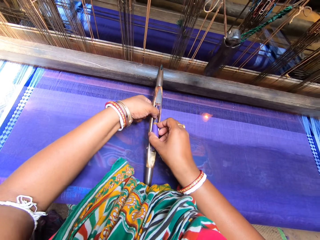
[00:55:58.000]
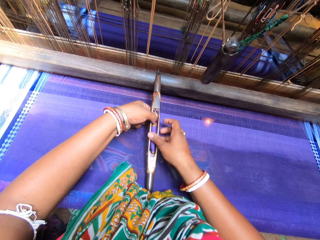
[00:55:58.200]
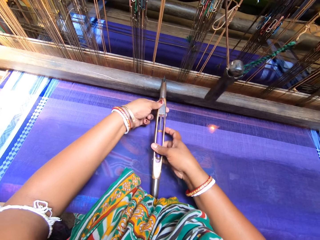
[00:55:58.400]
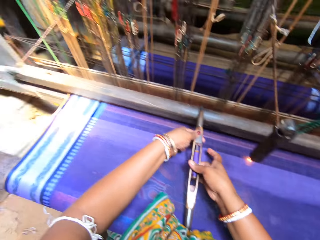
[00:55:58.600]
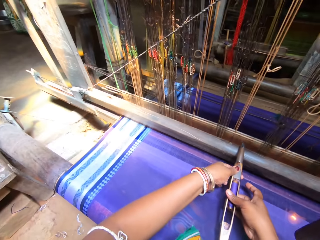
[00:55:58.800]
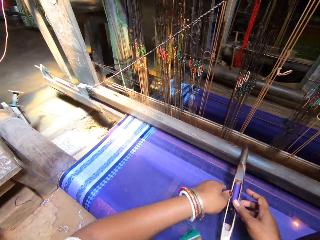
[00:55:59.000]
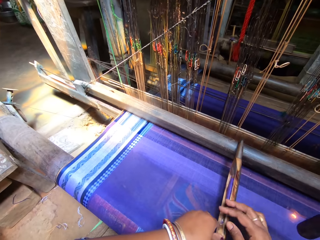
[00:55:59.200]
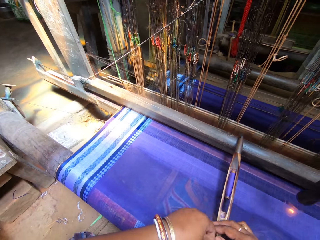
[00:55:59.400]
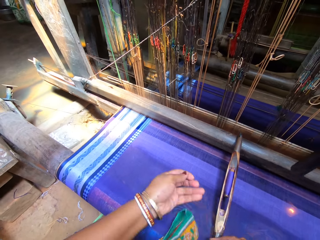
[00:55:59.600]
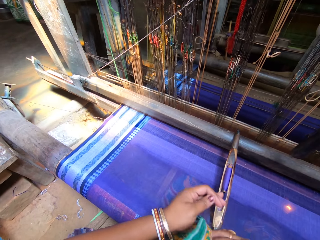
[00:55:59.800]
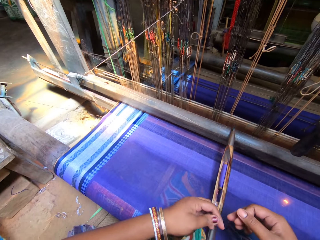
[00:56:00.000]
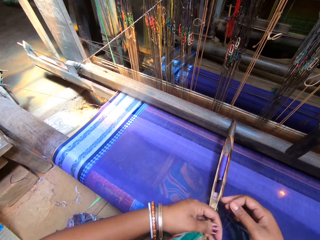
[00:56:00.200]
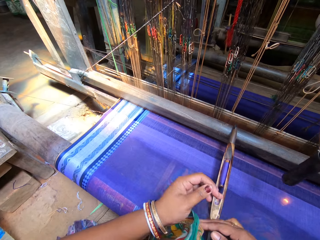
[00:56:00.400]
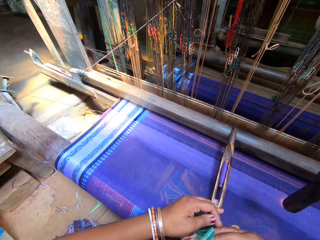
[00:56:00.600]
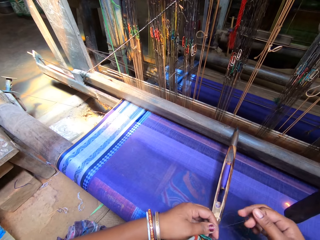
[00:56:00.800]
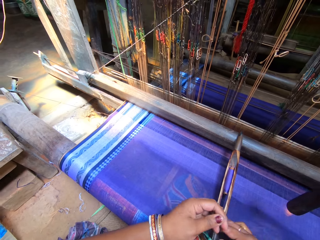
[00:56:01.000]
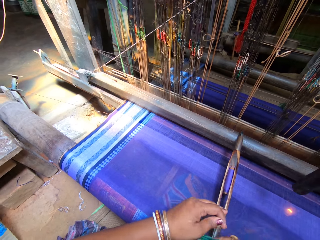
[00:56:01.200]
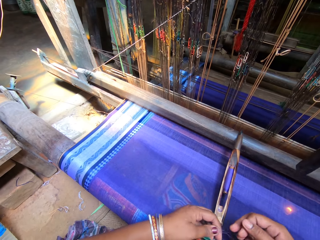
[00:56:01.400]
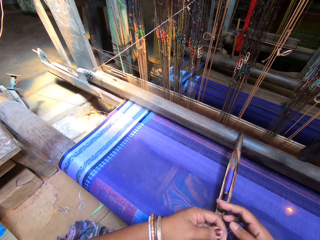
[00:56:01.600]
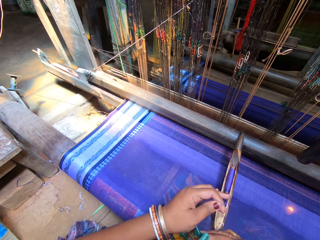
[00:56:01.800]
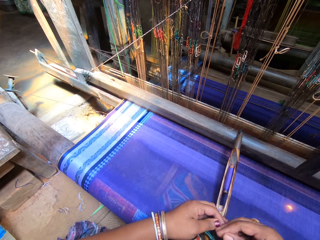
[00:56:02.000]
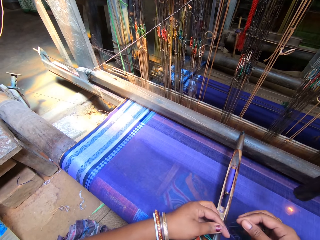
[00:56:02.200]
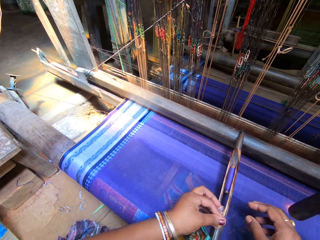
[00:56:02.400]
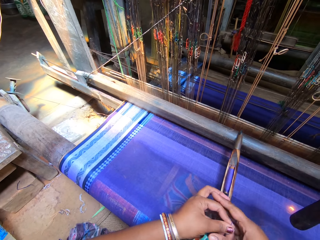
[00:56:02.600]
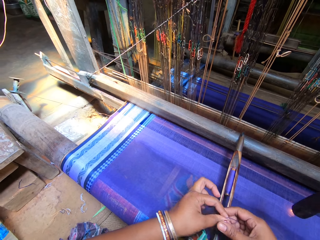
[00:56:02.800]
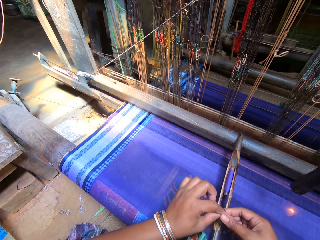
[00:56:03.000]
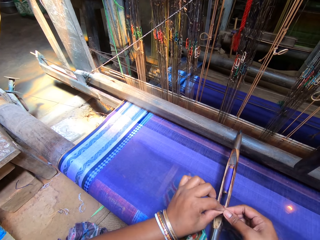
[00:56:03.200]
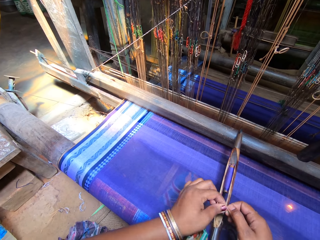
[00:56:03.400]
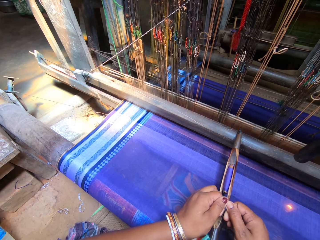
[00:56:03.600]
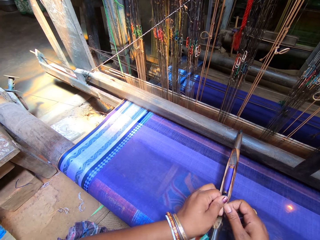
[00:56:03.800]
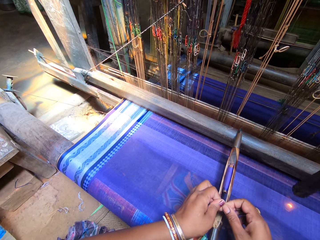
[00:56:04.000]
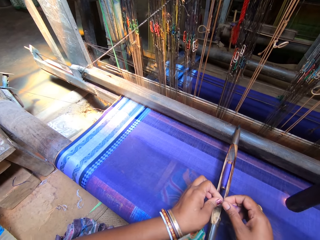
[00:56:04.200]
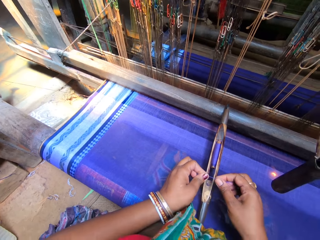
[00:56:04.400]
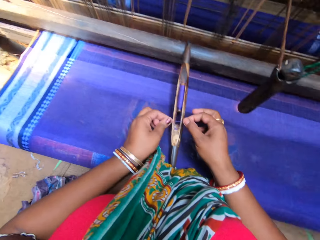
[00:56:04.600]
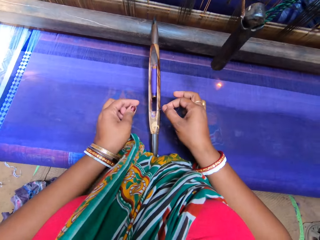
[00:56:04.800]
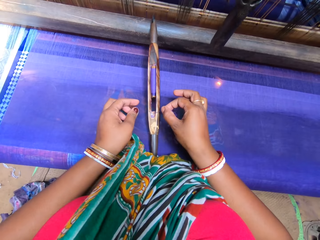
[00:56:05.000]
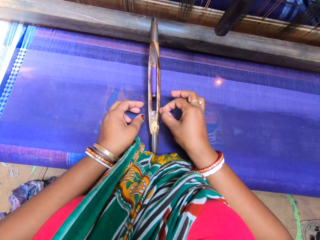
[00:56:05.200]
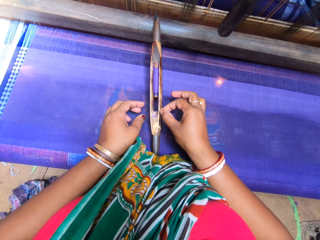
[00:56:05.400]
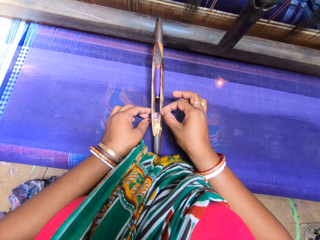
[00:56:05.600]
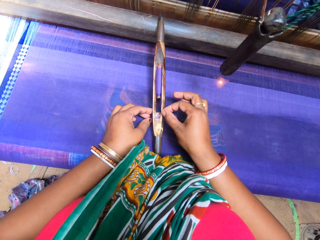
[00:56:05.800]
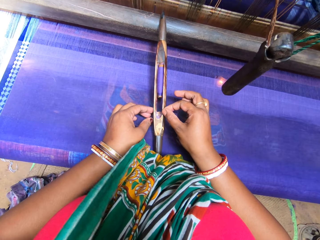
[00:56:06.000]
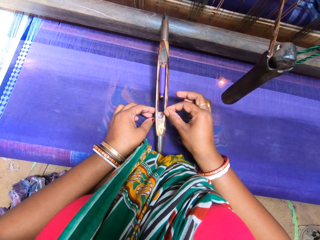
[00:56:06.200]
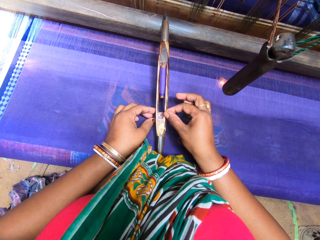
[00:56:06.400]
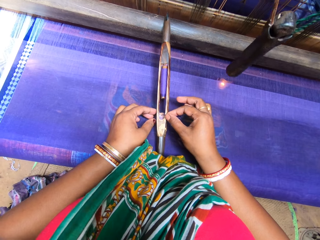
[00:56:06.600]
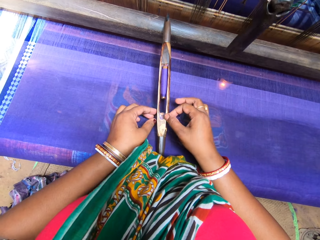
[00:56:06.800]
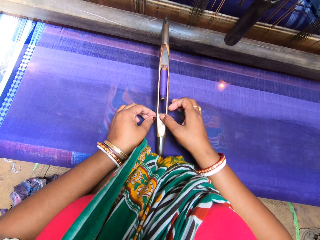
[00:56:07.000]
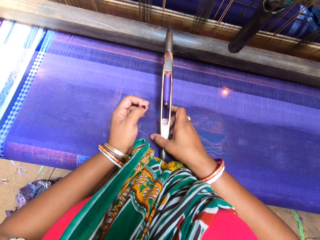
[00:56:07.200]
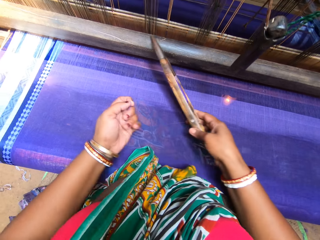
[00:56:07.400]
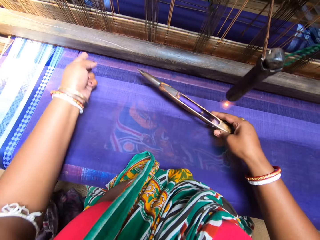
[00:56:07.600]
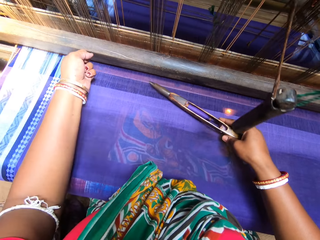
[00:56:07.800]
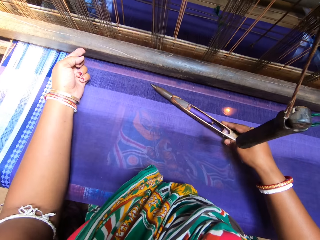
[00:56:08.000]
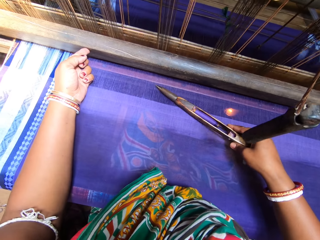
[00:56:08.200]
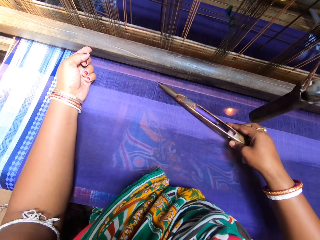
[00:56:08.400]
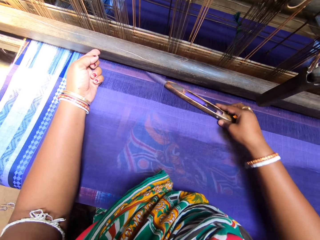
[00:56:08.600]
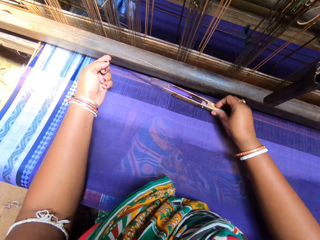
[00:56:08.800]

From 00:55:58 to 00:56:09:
The camera wearer fits the pirn bobbin or thread in the wooden shuttle with both her hands. She speaks to a person. The person speaks to the camera wearer. The camera wearer puts the thread in the needle.

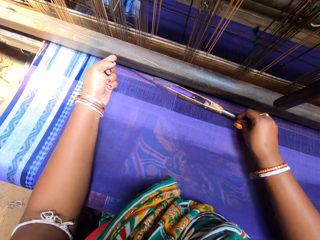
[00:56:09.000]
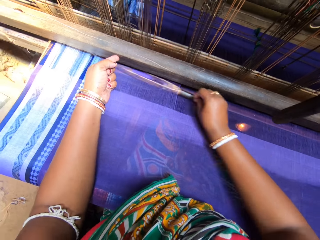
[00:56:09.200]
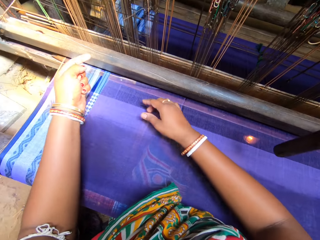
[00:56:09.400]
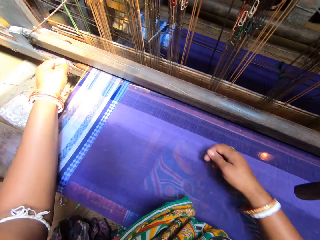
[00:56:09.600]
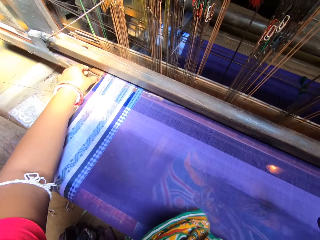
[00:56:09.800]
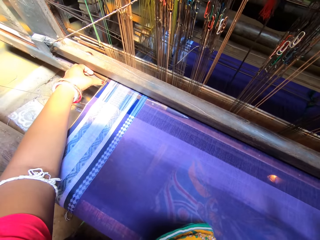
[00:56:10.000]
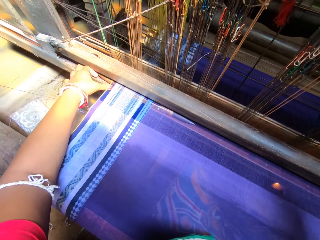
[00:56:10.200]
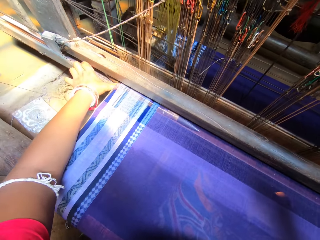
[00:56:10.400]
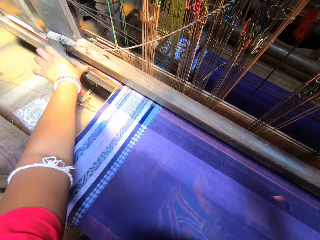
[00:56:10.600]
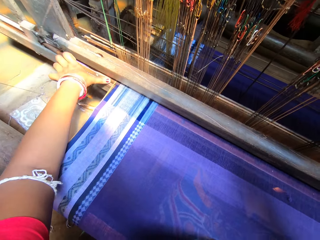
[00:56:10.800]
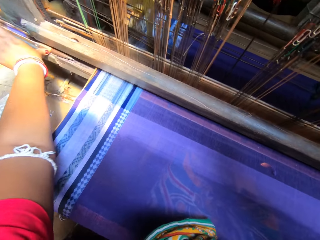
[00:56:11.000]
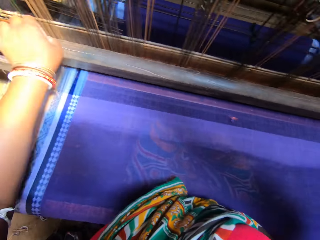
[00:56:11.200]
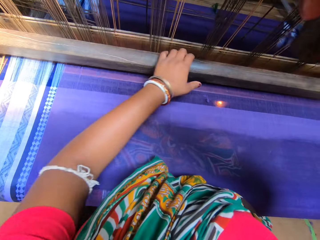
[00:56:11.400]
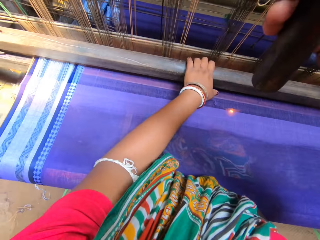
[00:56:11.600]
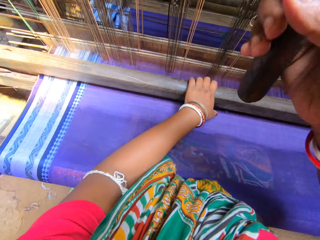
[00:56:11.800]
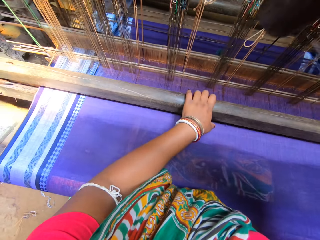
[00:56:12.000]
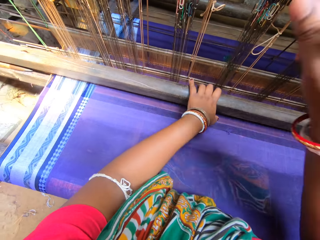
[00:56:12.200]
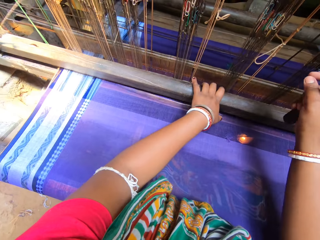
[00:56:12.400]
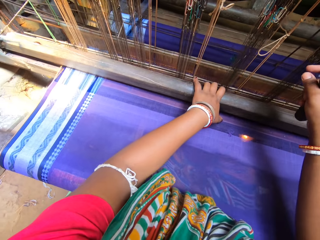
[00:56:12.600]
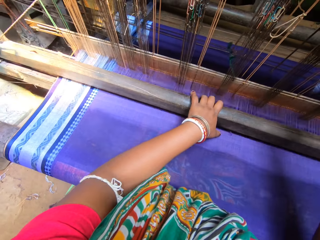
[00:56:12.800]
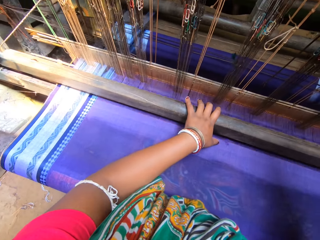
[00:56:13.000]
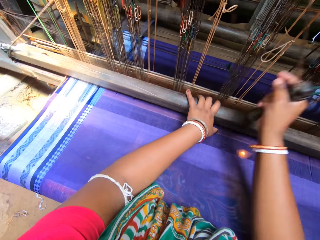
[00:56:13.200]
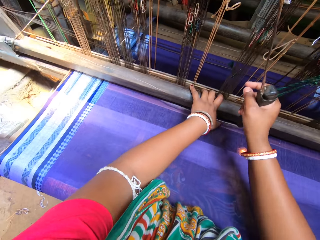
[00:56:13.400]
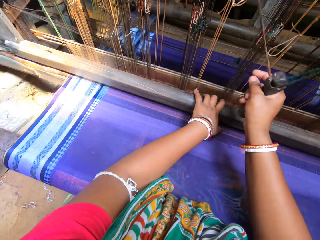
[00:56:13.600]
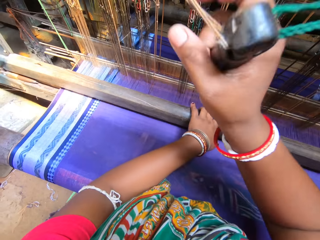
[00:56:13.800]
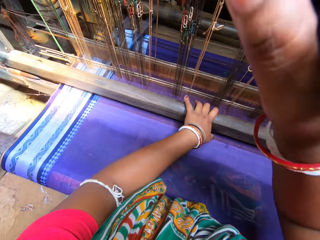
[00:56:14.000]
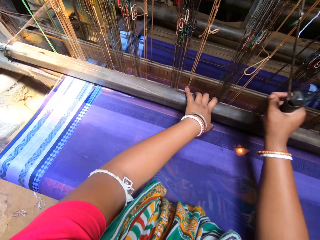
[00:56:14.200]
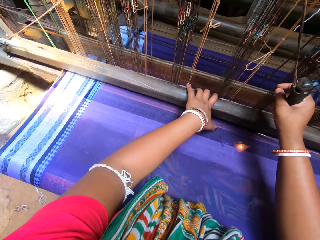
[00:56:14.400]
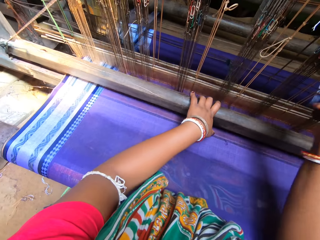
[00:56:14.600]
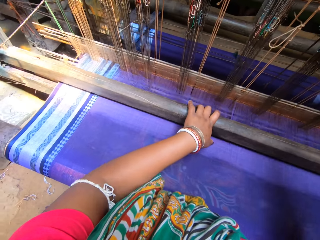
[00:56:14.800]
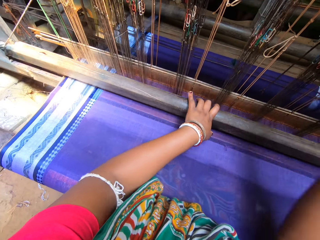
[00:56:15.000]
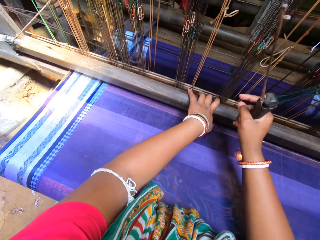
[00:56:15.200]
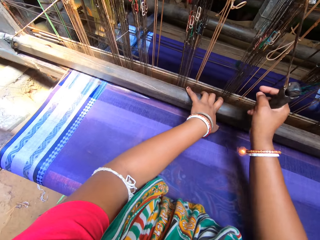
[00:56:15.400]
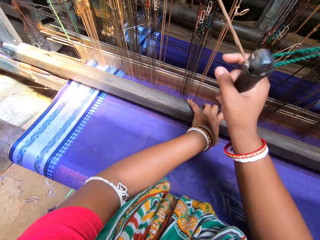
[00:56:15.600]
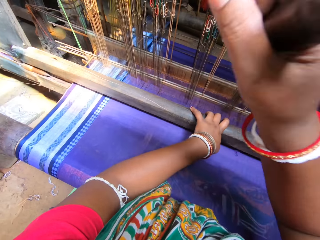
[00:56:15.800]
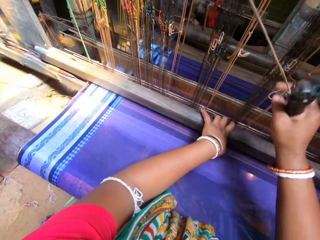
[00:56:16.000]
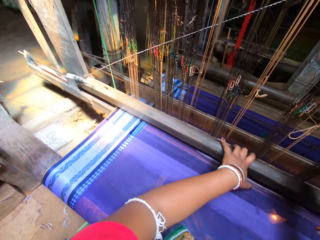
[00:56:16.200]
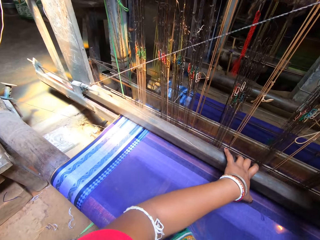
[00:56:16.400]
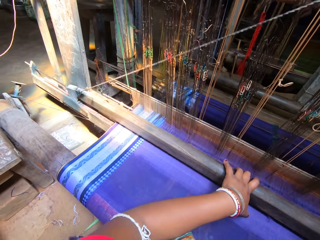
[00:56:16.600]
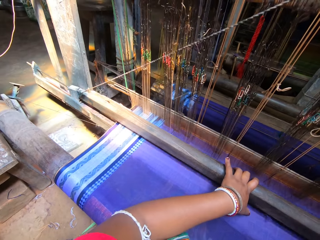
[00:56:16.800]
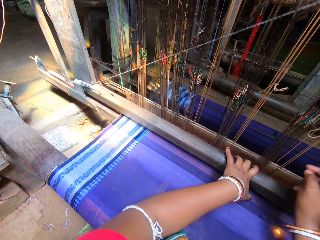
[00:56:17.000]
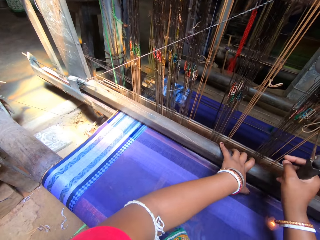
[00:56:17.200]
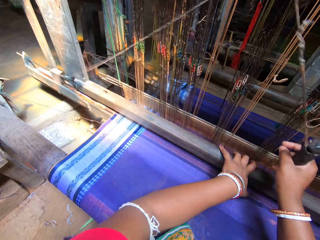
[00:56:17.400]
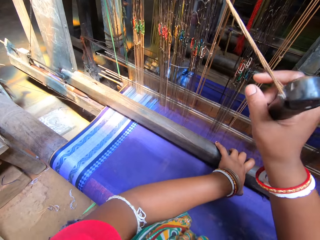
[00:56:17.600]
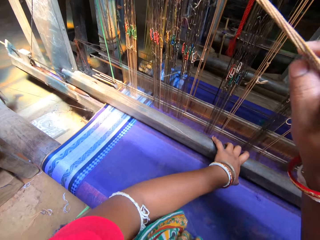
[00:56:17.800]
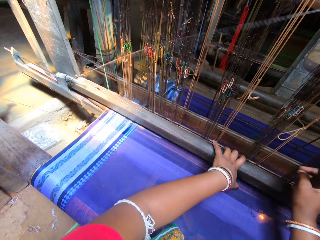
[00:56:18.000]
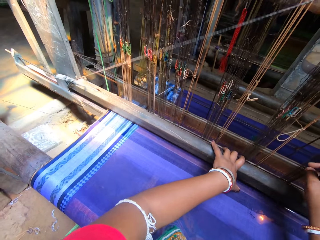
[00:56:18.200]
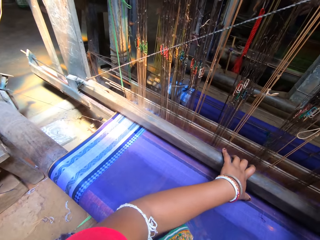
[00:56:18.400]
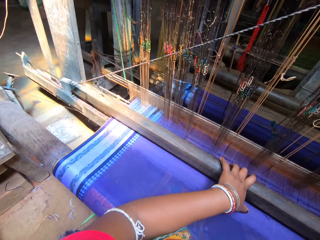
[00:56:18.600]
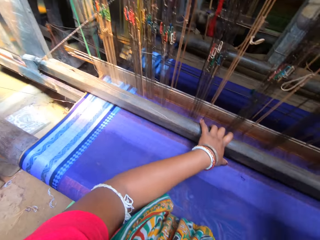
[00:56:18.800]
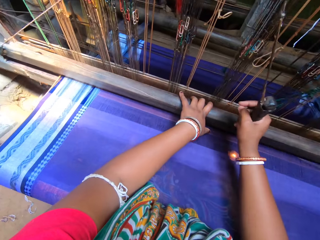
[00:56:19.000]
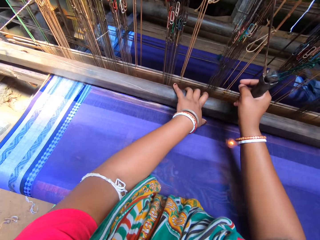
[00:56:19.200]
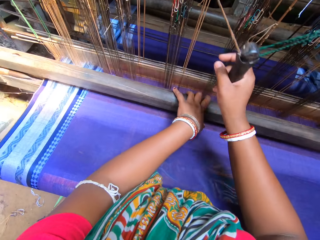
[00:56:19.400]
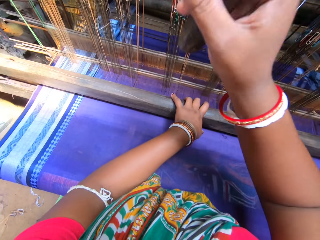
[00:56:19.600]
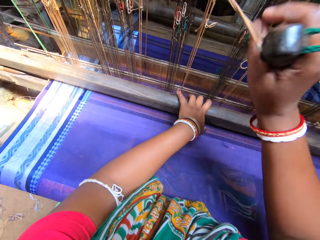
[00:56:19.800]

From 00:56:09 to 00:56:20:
The camera wearer slots the wooden shuttle in place on the machine with both hands. She weaves the fabric on the machine with her left hand. She drags down the handle with her right hand. A person speaks to the camera wearer.
